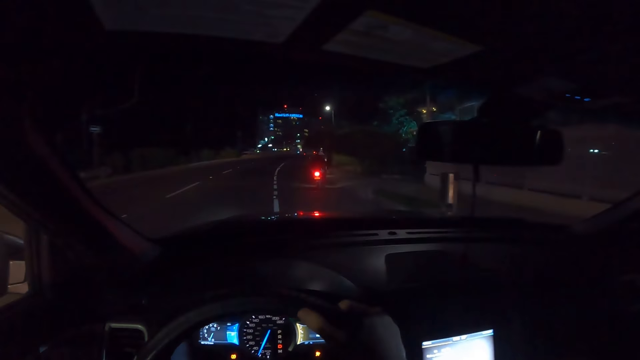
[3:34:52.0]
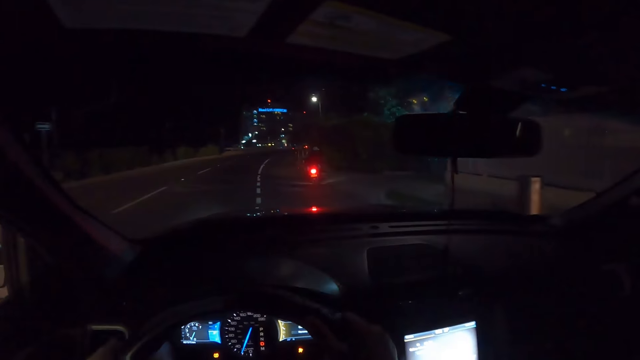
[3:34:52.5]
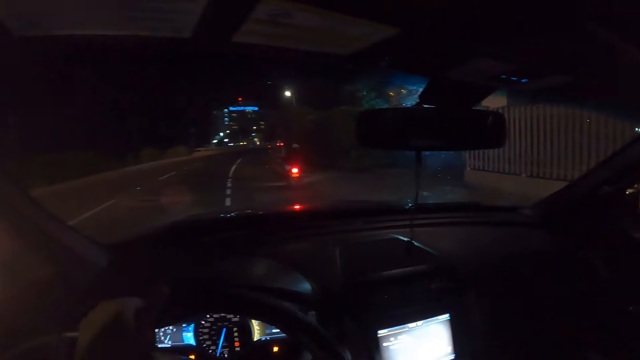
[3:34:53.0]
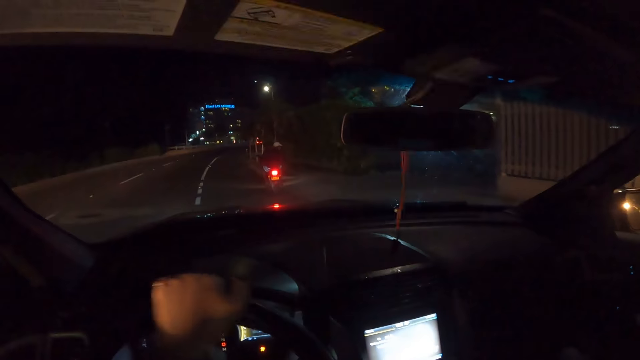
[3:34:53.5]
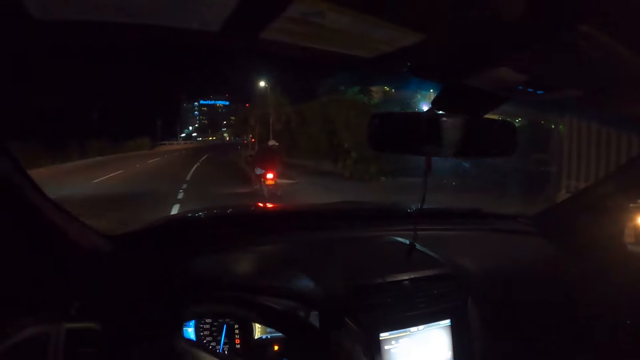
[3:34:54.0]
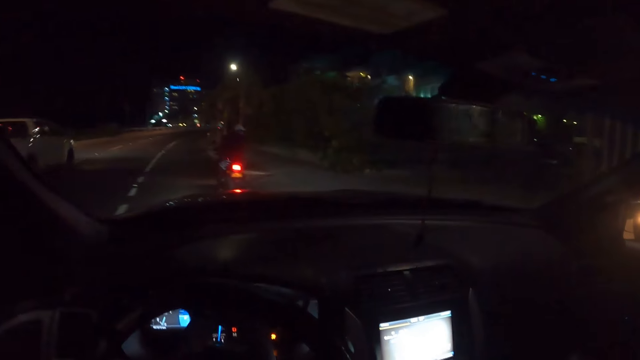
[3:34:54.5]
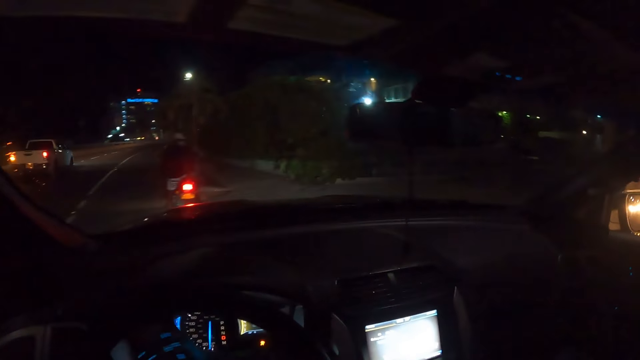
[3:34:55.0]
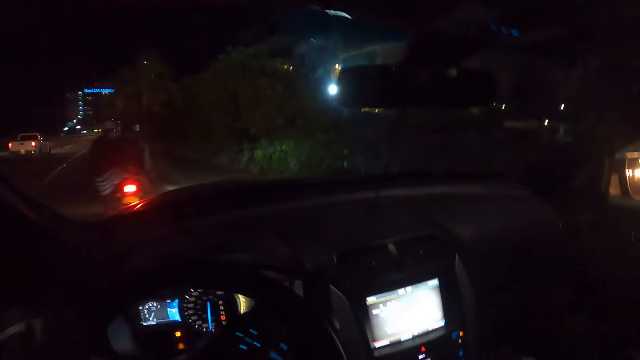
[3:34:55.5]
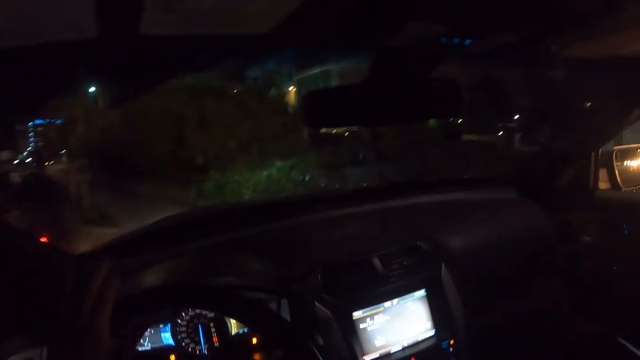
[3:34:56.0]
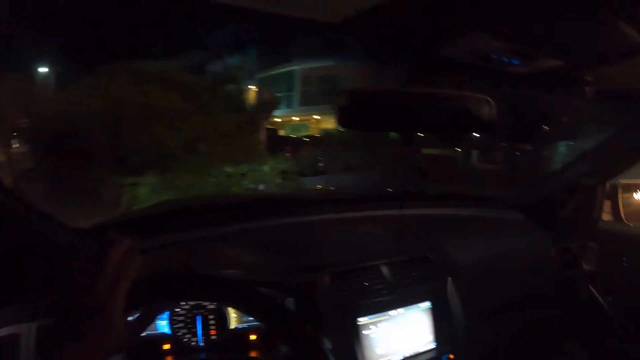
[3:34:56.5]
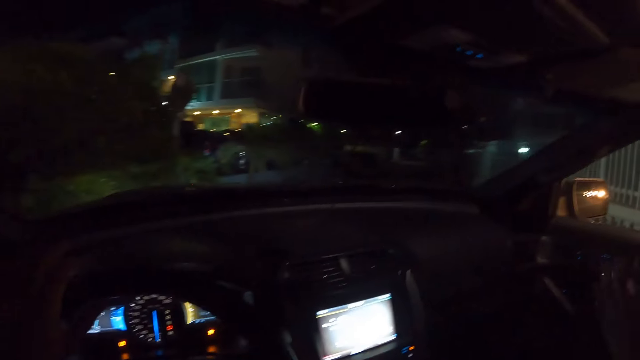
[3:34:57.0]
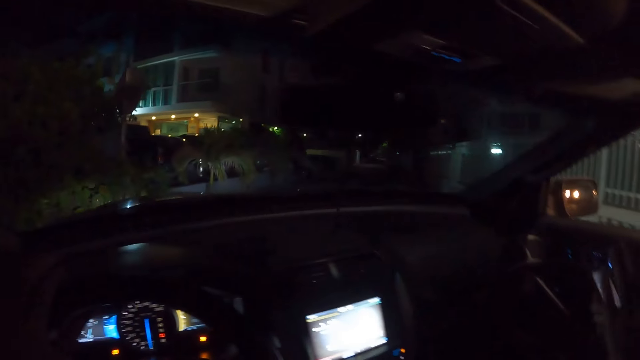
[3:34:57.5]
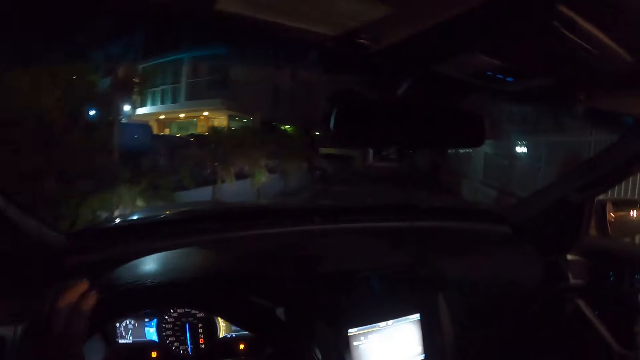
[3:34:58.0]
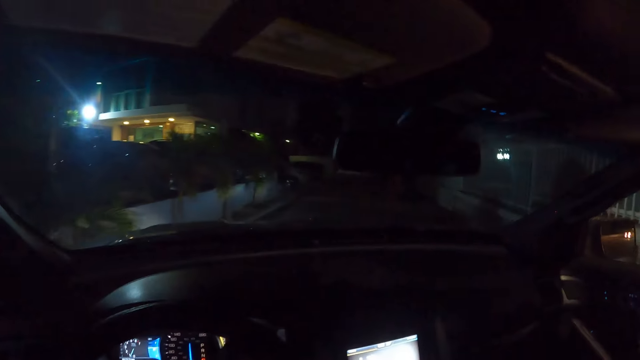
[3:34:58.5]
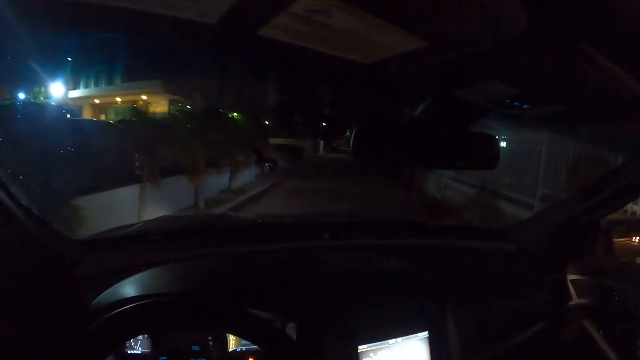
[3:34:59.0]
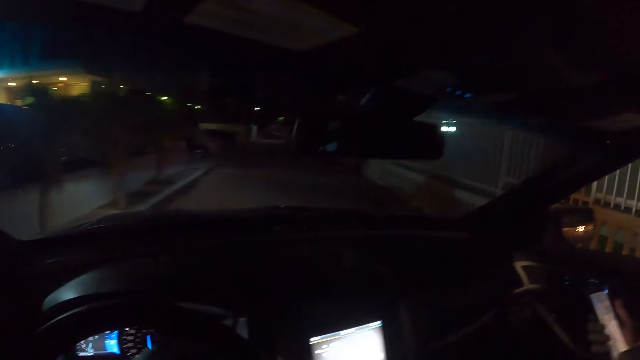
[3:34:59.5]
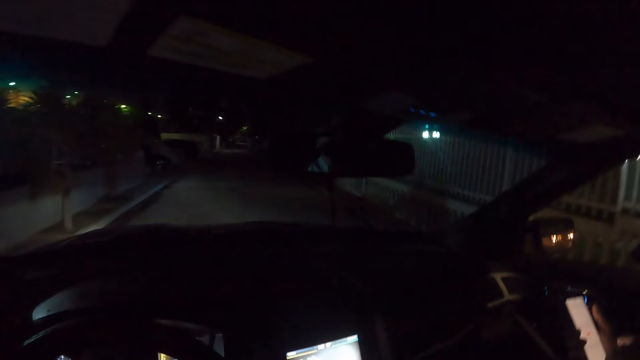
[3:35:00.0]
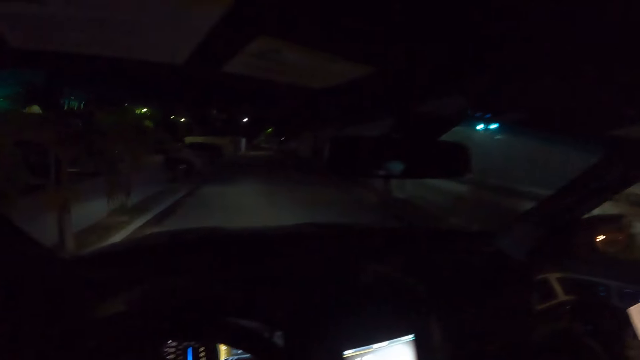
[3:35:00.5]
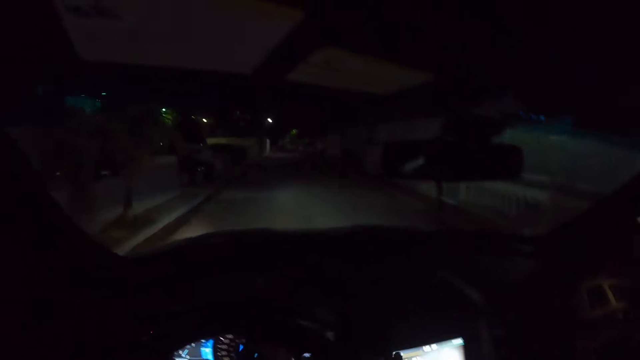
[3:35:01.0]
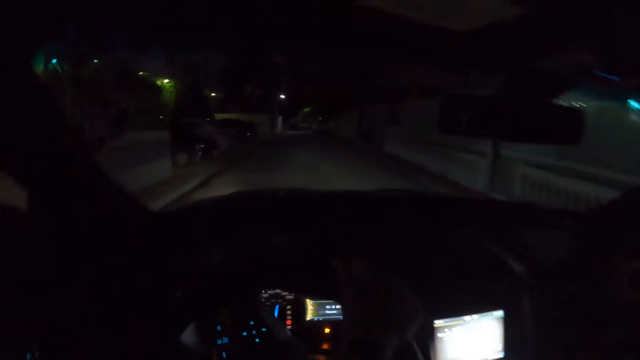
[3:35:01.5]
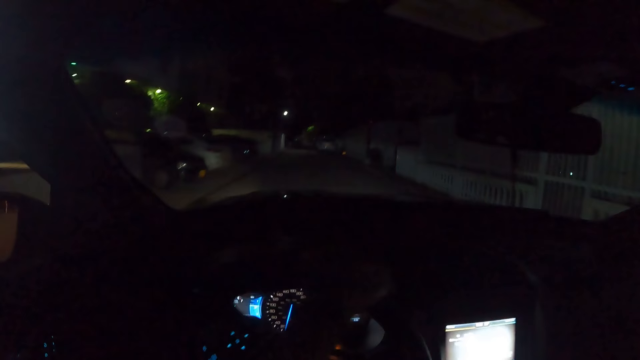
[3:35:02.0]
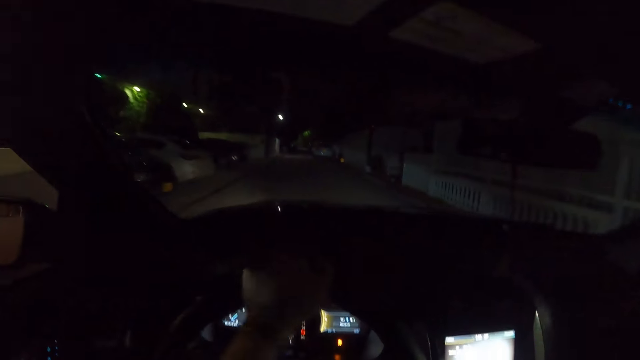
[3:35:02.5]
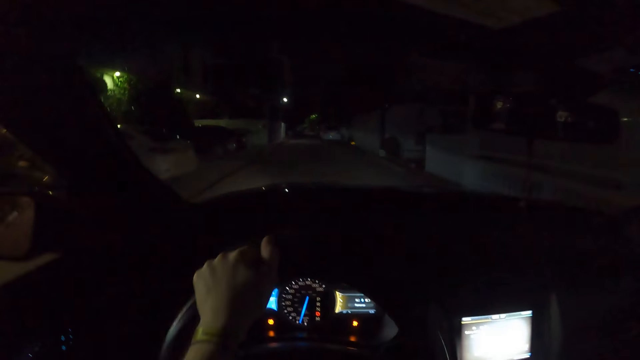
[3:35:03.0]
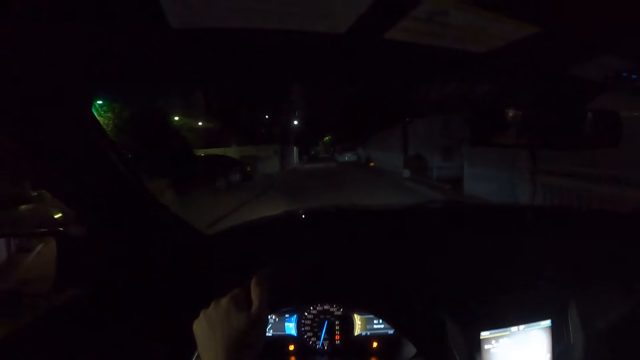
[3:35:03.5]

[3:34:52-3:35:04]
The camera wearer turns the steering wheel with his left hand. A man operates a phone in his right hand with his left hand.

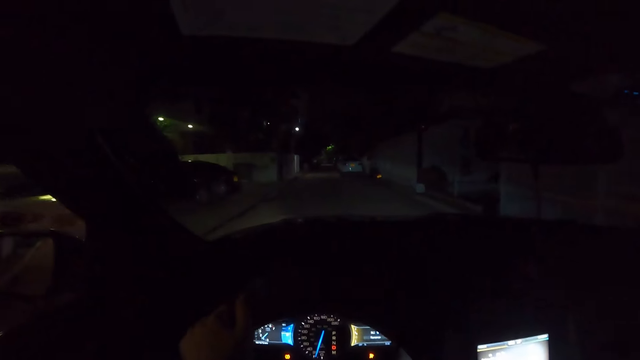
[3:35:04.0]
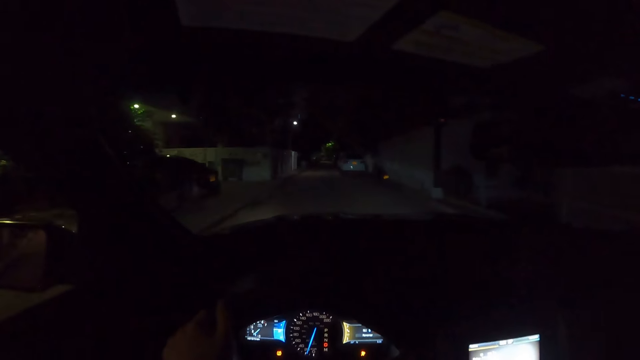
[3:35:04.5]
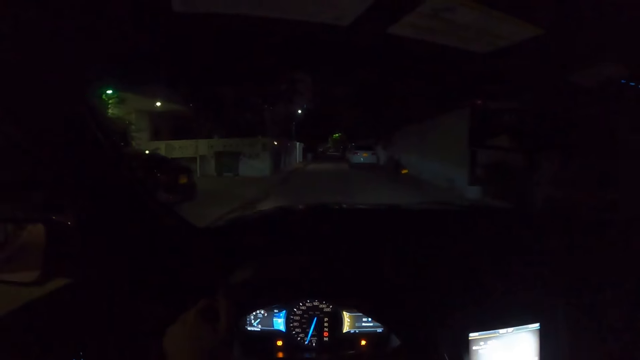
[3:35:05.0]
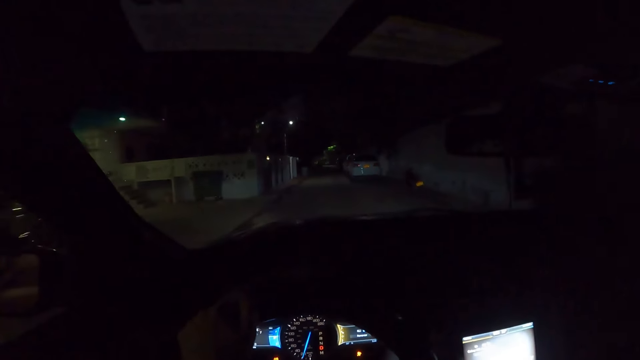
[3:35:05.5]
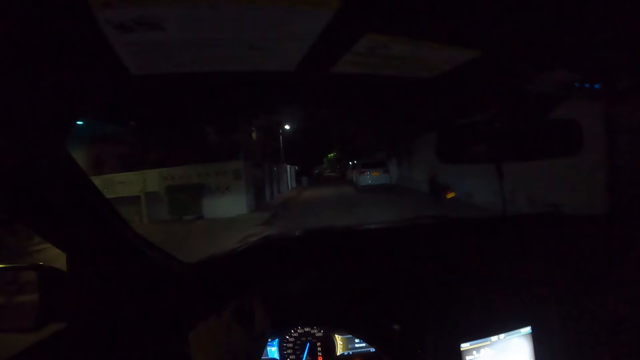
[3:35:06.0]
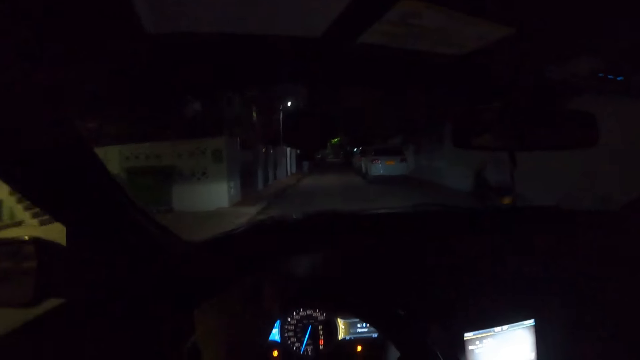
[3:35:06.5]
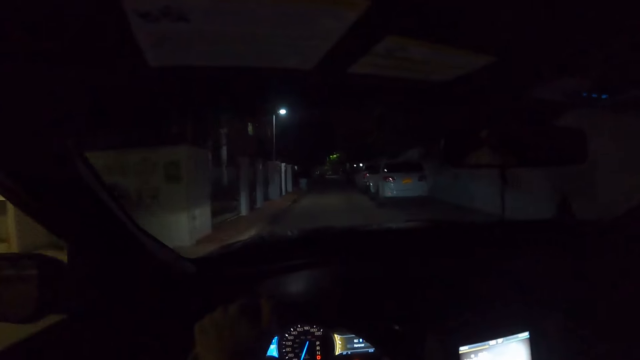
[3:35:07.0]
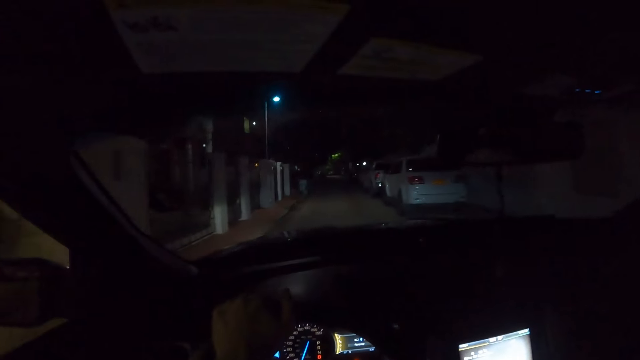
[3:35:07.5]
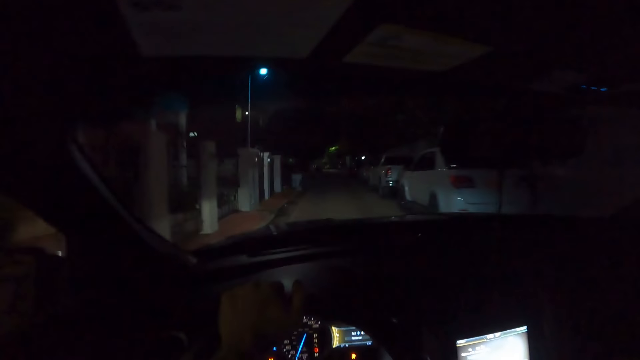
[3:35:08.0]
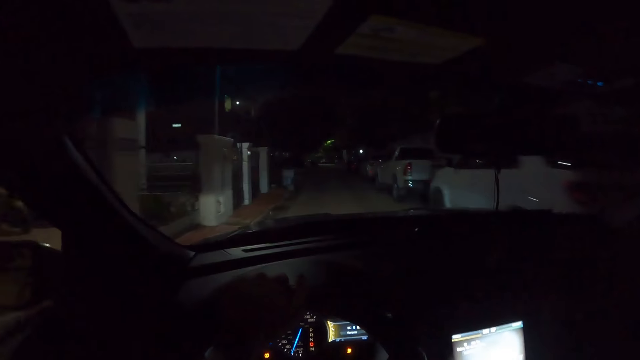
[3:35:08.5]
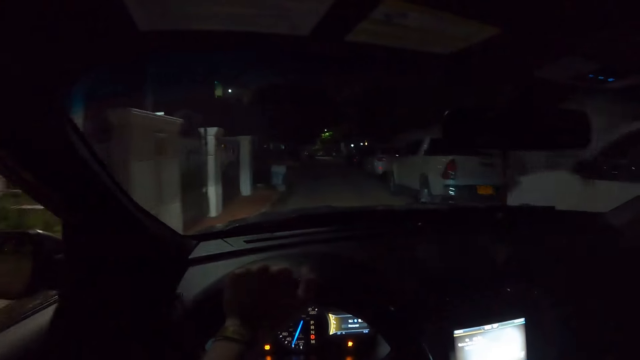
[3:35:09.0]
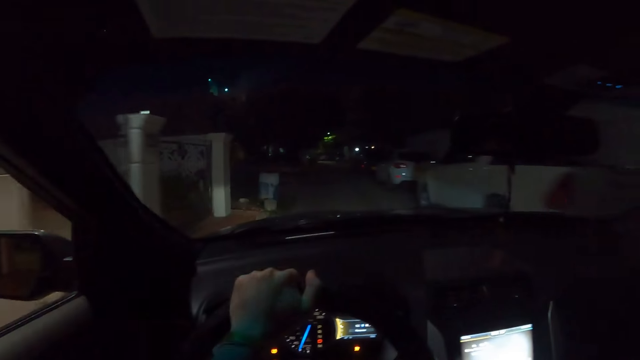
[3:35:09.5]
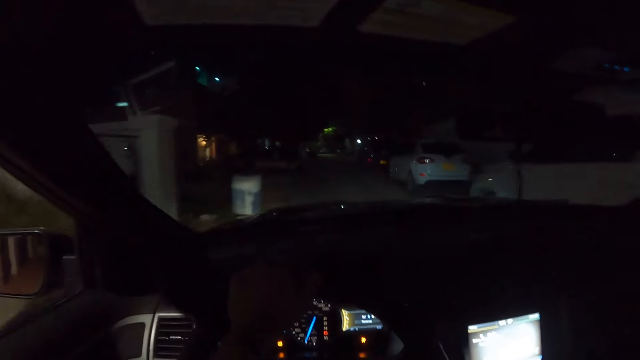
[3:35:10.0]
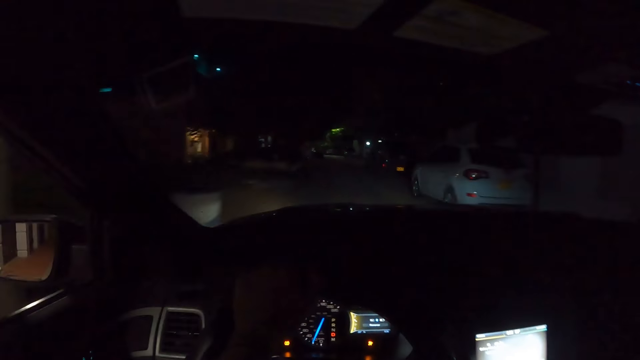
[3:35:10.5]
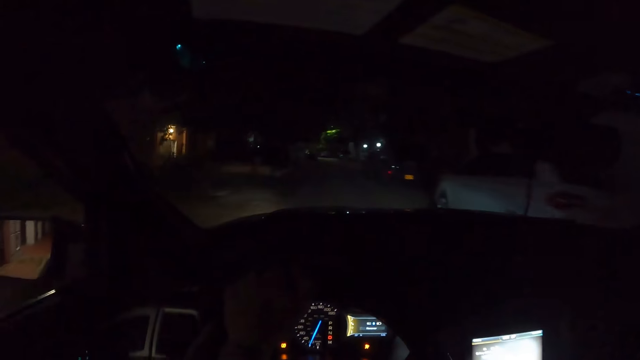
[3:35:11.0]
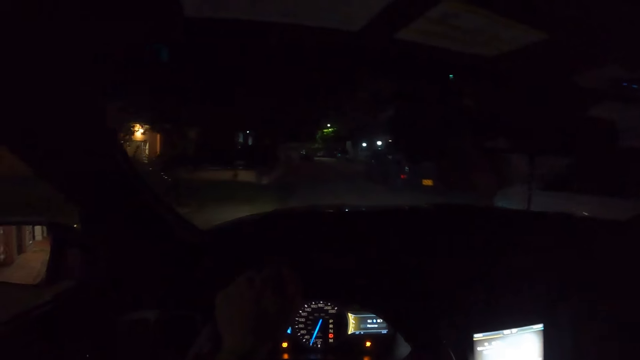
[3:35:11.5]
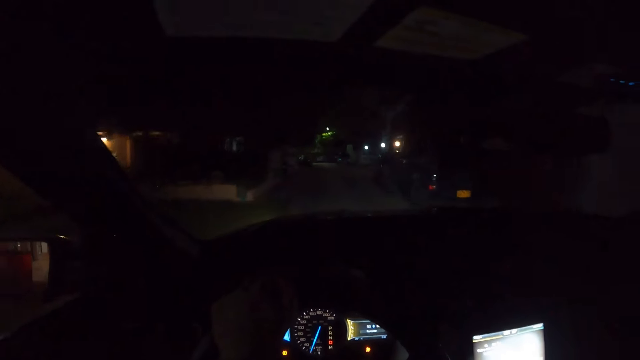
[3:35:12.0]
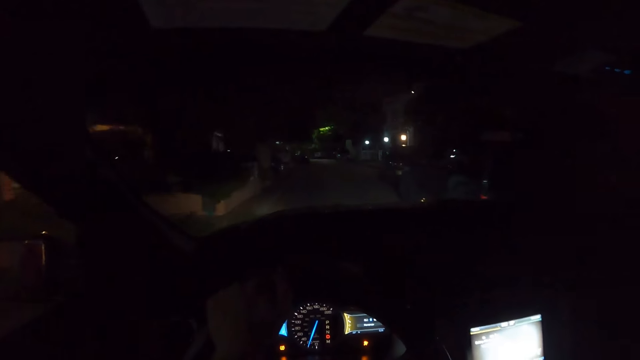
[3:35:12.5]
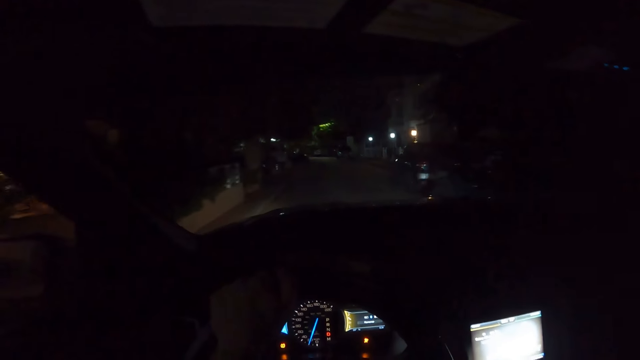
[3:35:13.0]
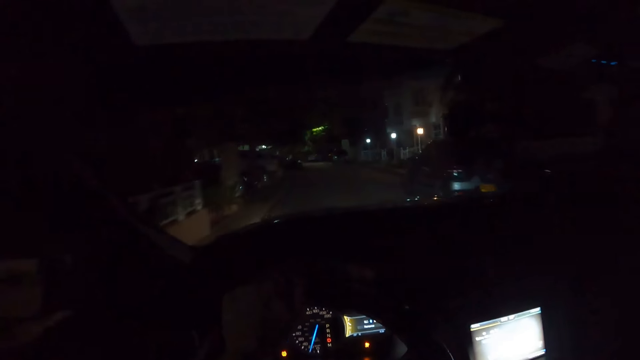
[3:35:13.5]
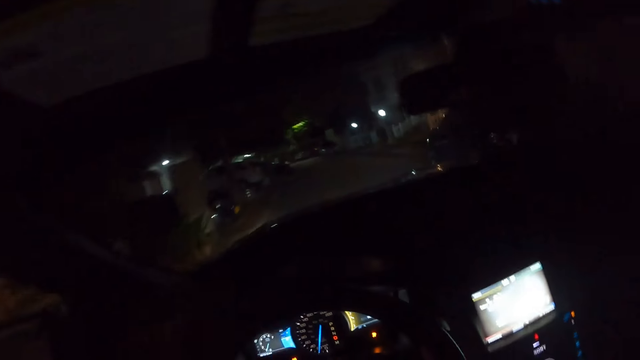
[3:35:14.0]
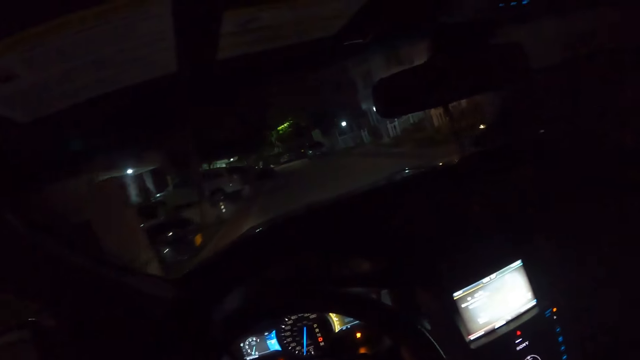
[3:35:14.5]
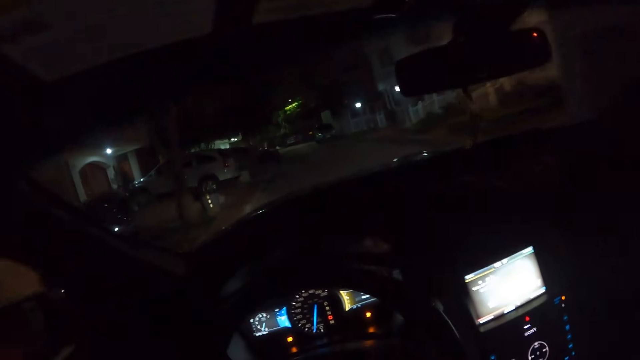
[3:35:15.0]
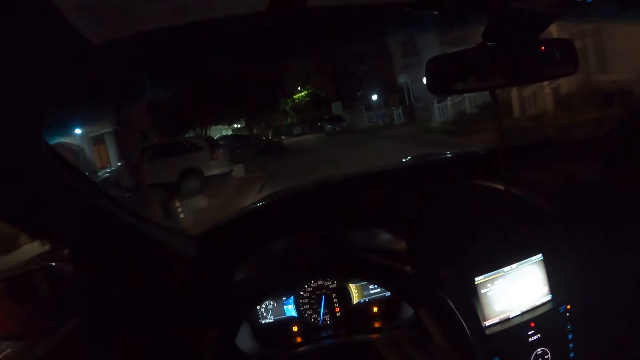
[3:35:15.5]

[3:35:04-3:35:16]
The camera wearer holds the steering wheel with both hands.
